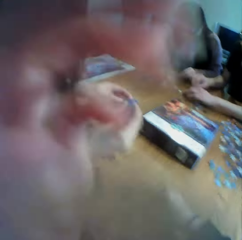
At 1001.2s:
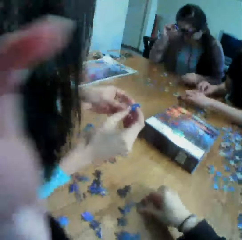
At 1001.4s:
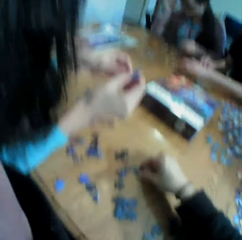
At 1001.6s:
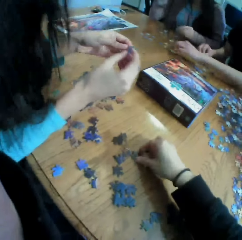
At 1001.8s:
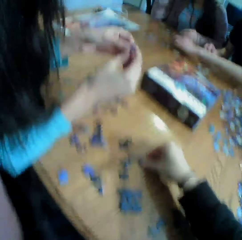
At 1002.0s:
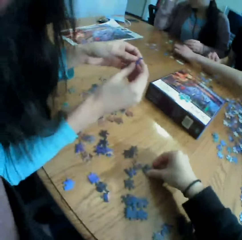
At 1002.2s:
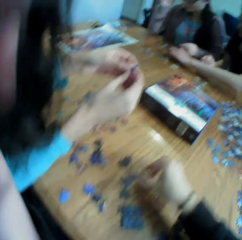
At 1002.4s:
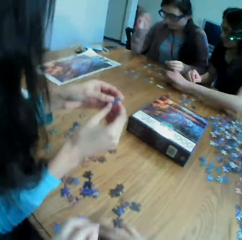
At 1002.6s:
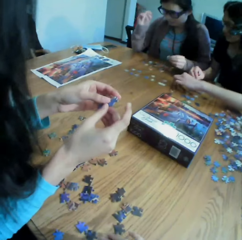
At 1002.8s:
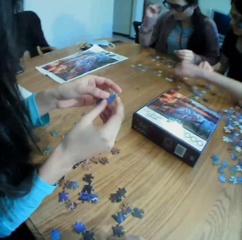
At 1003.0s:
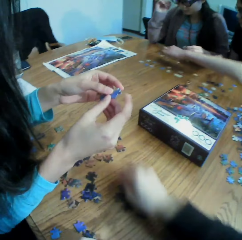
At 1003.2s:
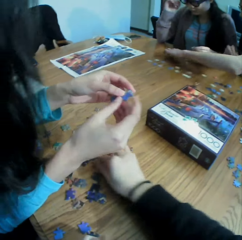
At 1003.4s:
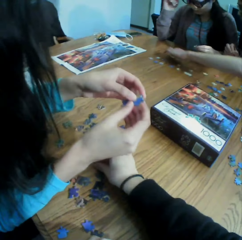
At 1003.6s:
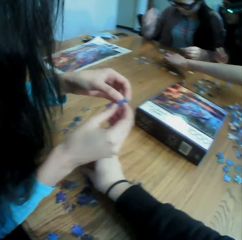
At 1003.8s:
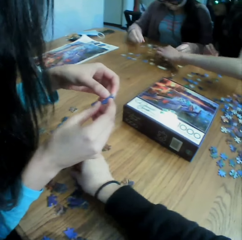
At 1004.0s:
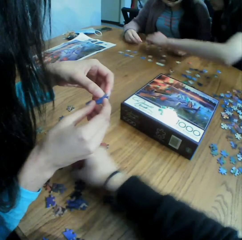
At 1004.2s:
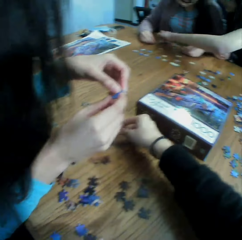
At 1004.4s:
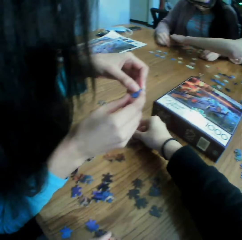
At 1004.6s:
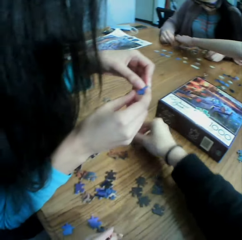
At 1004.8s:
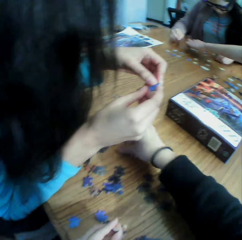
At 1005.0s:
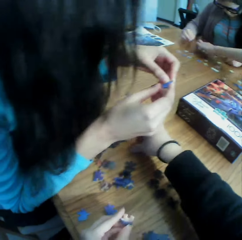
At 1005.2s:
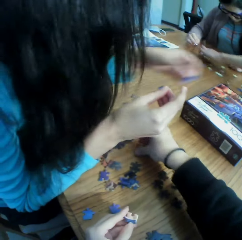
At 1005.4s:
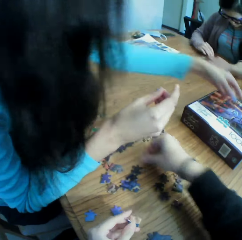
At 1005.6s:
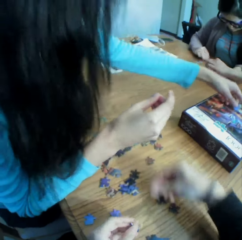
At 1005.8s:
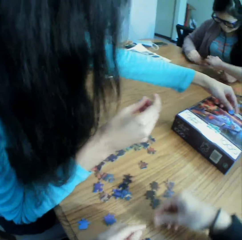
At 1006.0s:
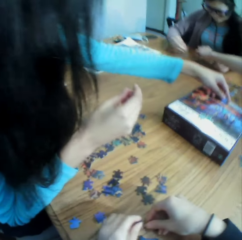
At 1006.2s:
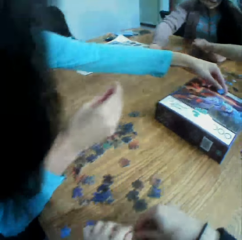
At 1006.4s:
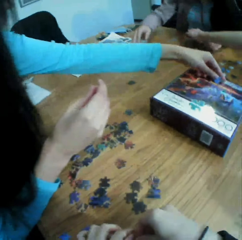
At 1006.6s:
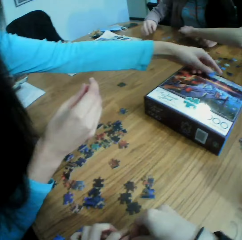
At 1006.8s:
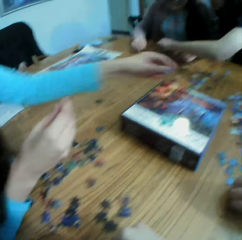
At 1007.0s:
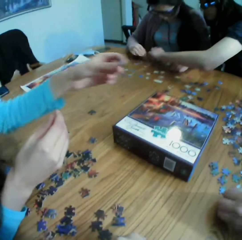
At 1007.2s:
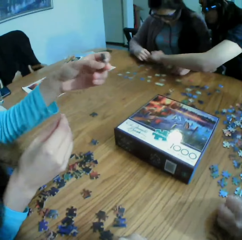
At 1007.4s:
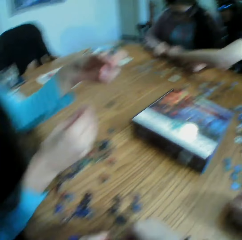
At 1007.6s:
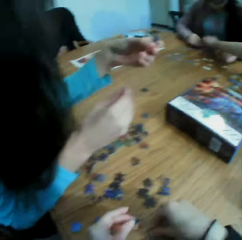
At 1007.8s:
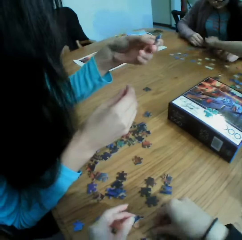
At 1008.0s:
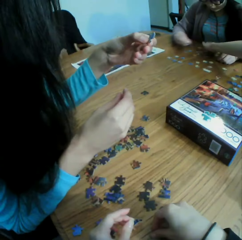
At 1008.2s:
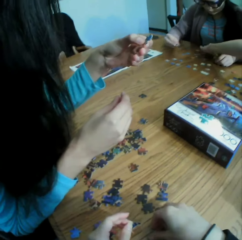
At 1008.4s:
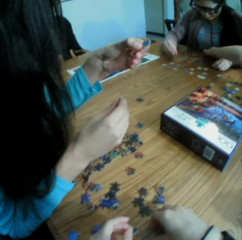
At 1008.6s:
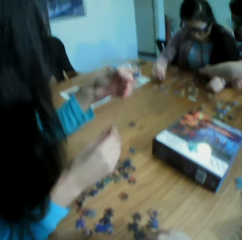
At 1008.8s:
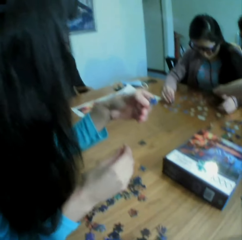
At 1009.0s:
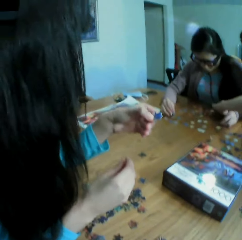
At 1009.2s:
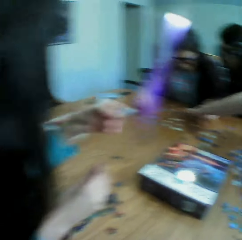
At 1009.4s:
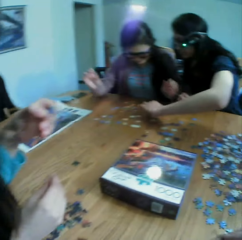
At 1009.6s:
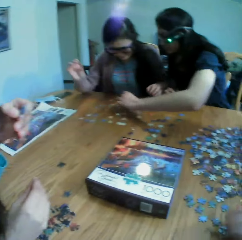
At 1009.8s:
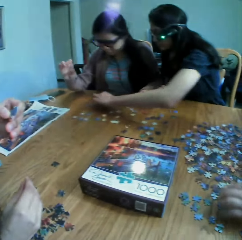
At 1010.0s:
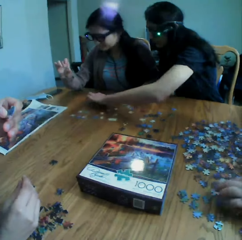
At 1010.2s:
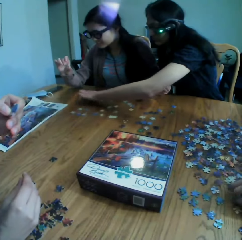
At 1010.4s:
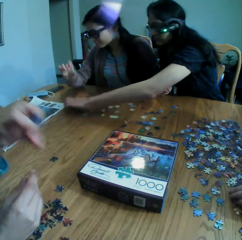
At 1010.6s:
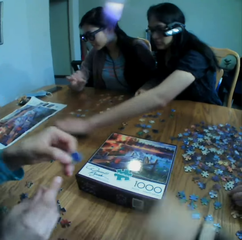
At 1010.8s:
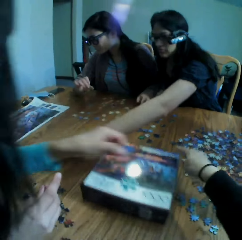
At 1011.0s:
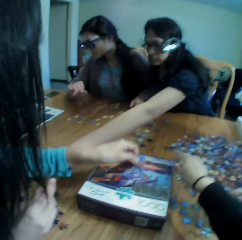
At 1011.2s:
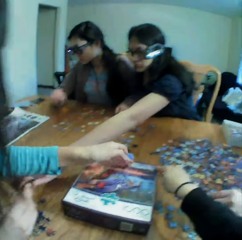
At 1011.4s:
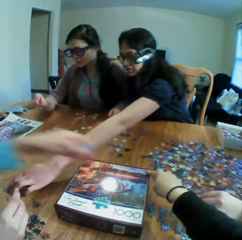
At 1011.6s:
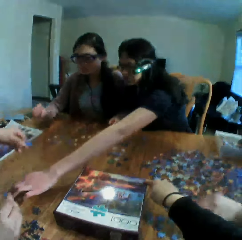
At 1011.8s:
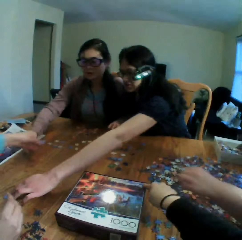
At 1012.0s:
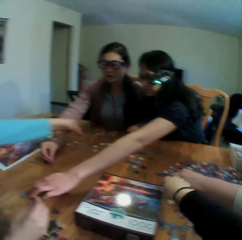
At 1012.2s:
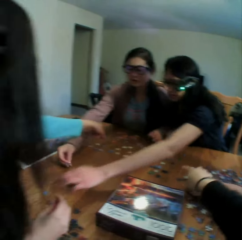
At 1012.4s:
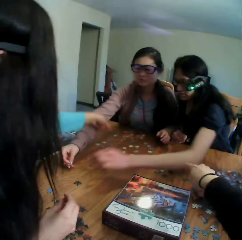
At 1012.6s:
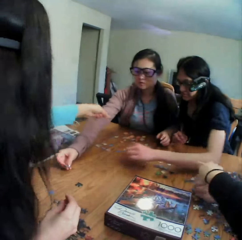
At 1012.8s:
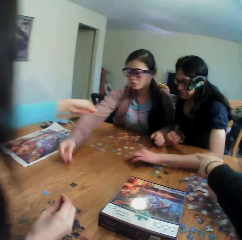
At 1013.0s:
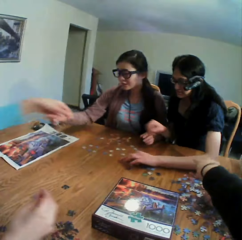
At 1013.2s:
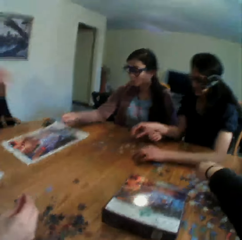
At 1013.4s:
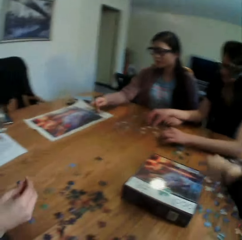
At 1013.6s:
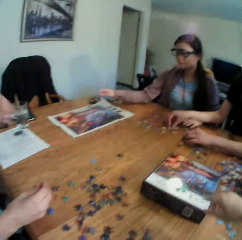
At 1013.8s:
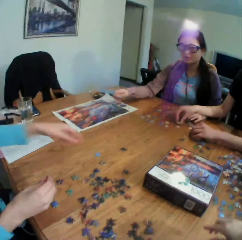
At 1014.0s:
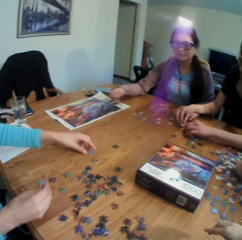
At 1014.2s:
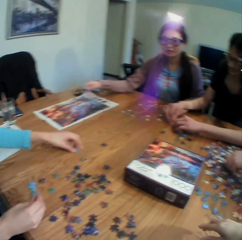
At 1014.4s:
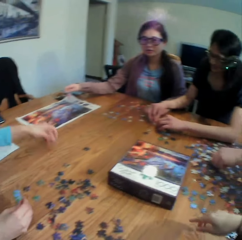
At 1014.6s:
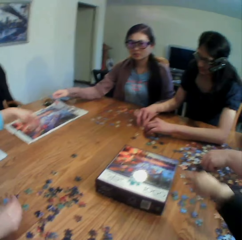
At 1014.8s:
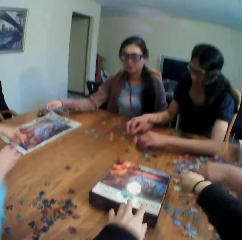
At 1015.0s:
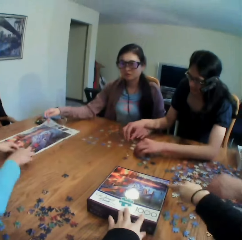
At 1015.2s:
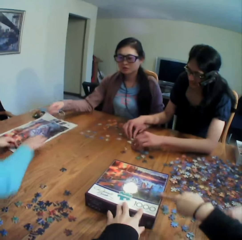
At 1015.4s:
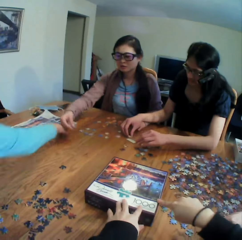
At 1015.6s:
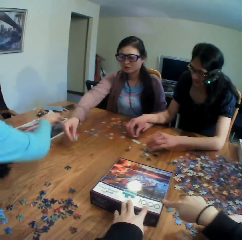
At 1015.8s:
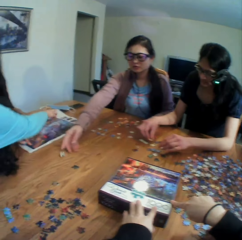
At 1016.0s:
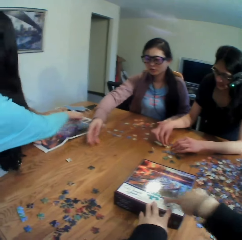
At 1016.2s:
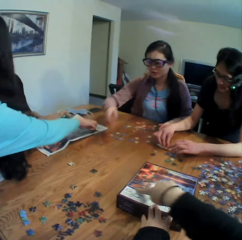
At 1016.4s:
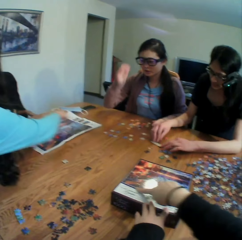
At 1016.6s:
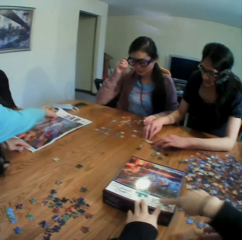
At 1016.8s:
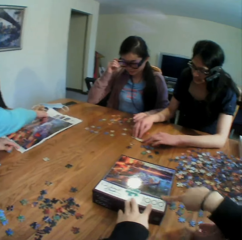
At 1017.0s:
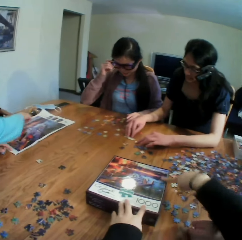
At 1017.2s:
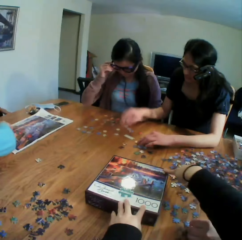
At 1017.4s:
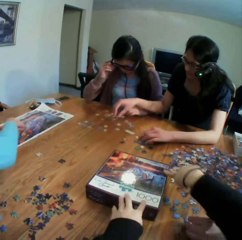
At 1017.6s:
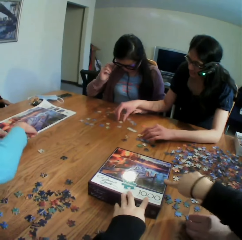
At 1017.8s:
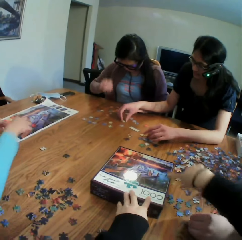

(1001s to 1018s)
The camera wearer picks up a paper puzzle. They arrange the jigsaw clipart. They adjust the camera. They pick up a paper puzzle. A woman converses to the camera wearer. The woman puts the puzzle on the box. The camera wearer looks at the puzzle in the woman's hand. They converse to the woman. They point at the box. They point at the puzzle. Another woman converses to the colleagues. The camera wearer points at the box. They hold the box with the left hand. They touch the jigsaw puzzle box. They converse to the colleagues.

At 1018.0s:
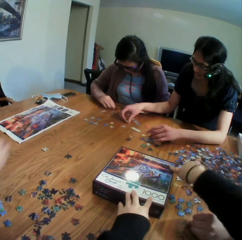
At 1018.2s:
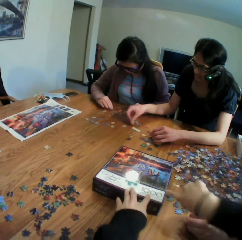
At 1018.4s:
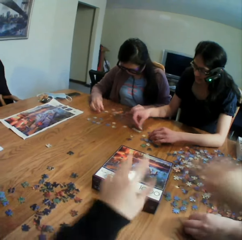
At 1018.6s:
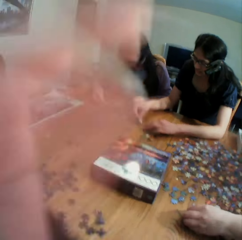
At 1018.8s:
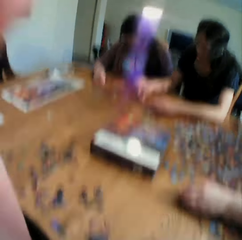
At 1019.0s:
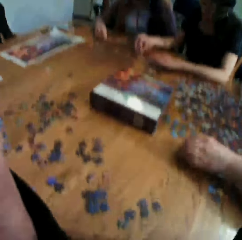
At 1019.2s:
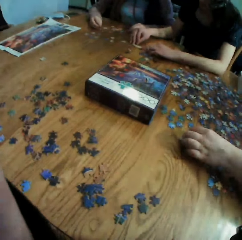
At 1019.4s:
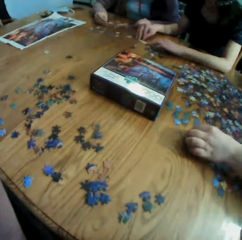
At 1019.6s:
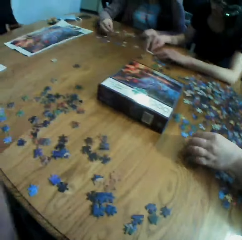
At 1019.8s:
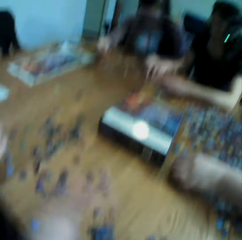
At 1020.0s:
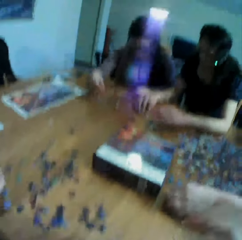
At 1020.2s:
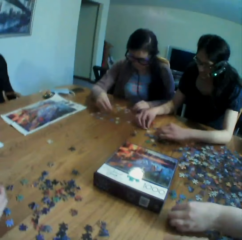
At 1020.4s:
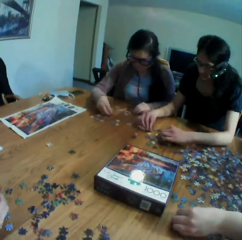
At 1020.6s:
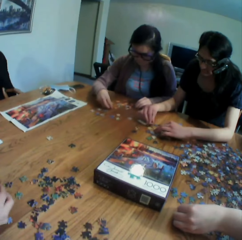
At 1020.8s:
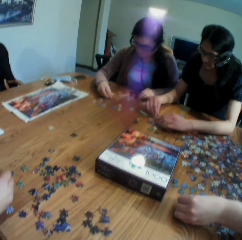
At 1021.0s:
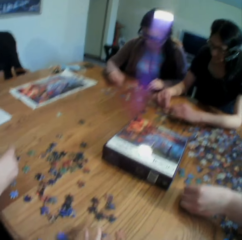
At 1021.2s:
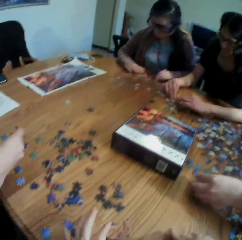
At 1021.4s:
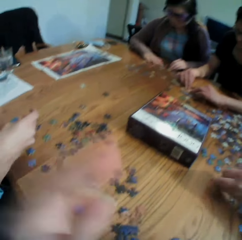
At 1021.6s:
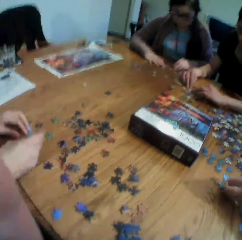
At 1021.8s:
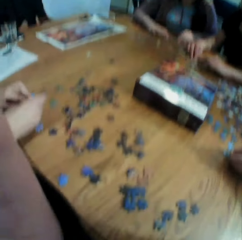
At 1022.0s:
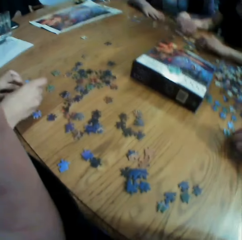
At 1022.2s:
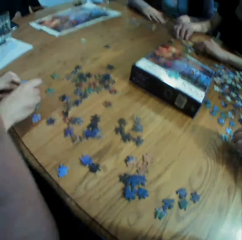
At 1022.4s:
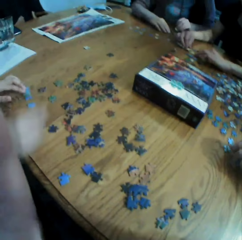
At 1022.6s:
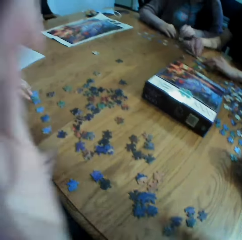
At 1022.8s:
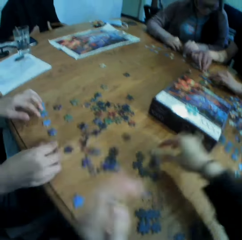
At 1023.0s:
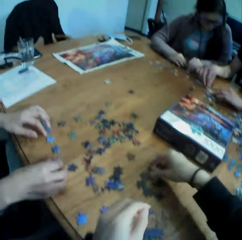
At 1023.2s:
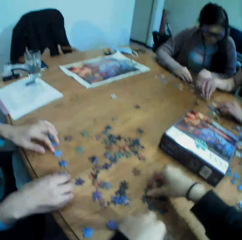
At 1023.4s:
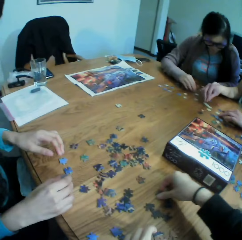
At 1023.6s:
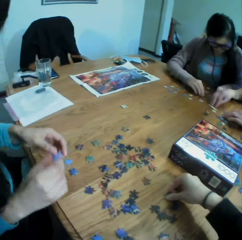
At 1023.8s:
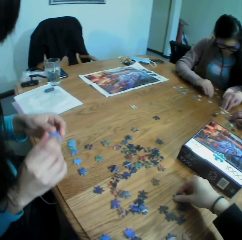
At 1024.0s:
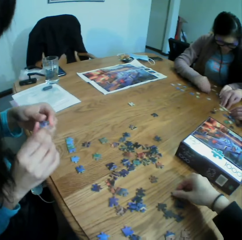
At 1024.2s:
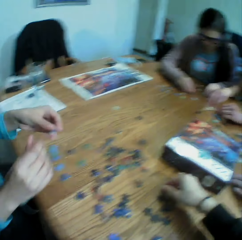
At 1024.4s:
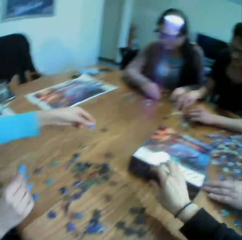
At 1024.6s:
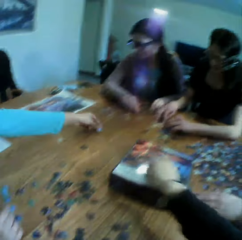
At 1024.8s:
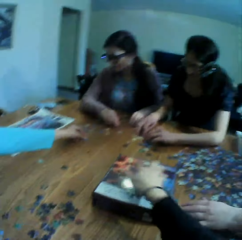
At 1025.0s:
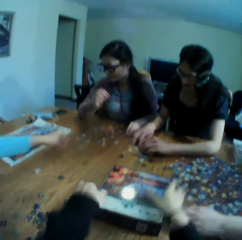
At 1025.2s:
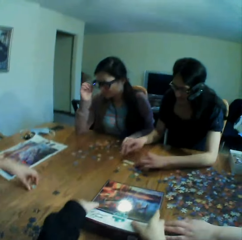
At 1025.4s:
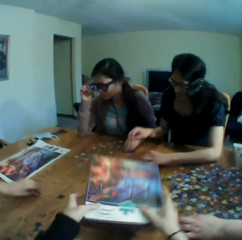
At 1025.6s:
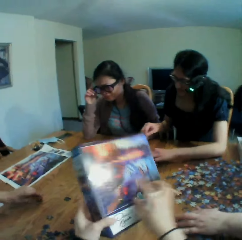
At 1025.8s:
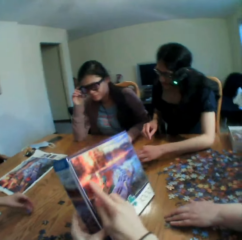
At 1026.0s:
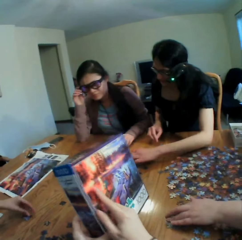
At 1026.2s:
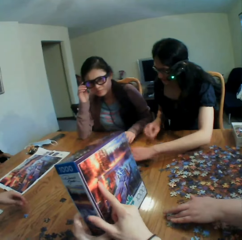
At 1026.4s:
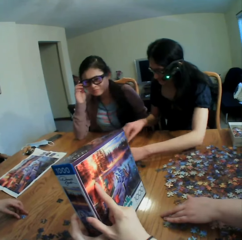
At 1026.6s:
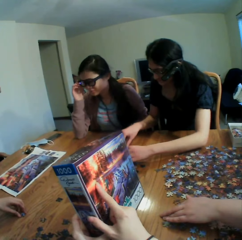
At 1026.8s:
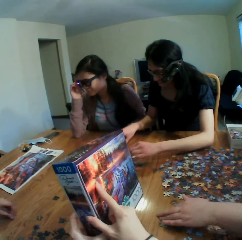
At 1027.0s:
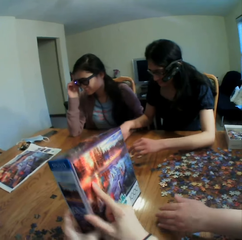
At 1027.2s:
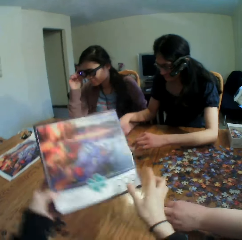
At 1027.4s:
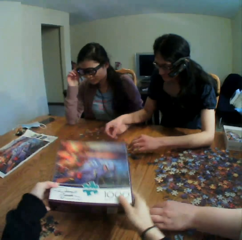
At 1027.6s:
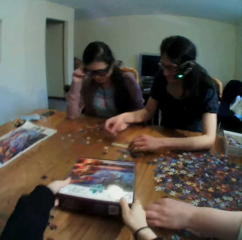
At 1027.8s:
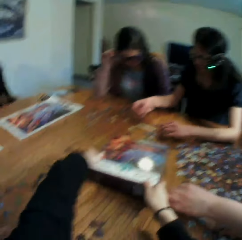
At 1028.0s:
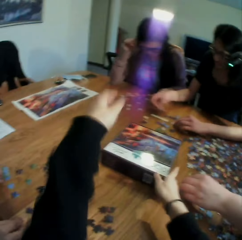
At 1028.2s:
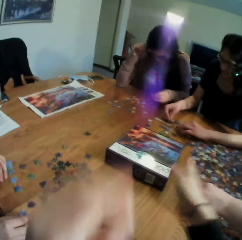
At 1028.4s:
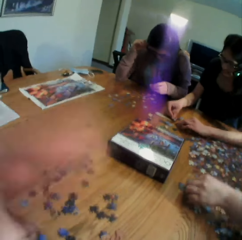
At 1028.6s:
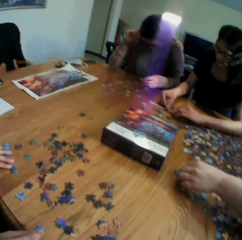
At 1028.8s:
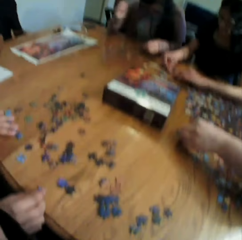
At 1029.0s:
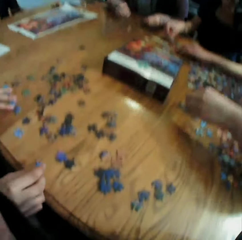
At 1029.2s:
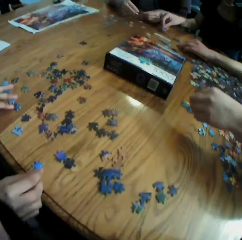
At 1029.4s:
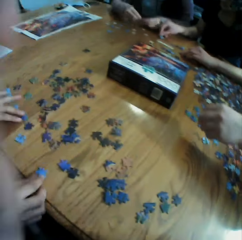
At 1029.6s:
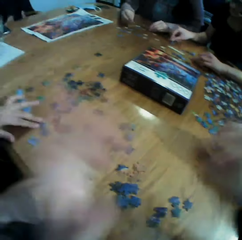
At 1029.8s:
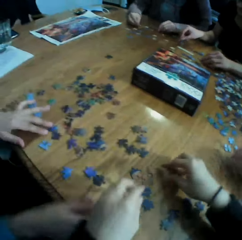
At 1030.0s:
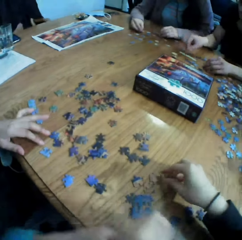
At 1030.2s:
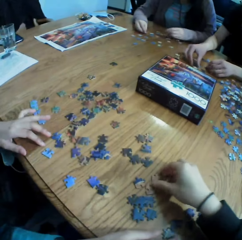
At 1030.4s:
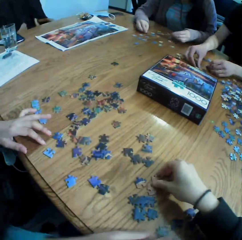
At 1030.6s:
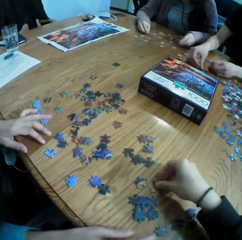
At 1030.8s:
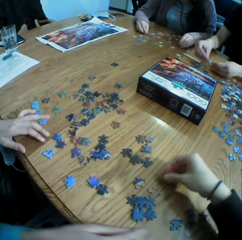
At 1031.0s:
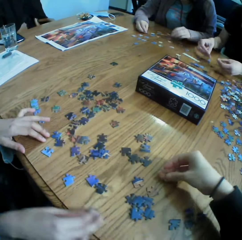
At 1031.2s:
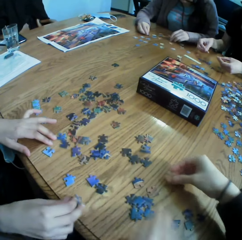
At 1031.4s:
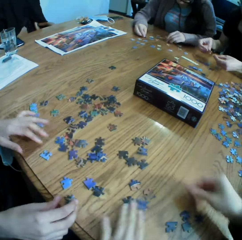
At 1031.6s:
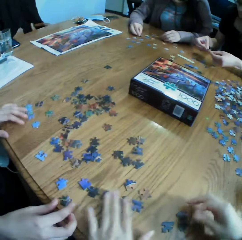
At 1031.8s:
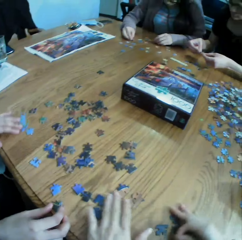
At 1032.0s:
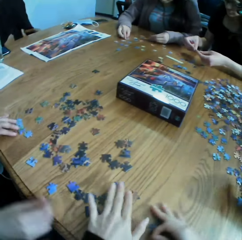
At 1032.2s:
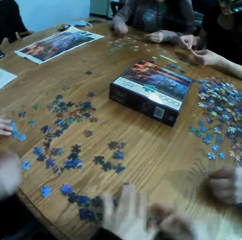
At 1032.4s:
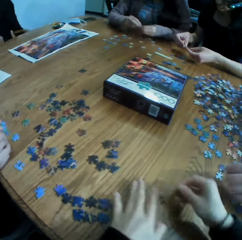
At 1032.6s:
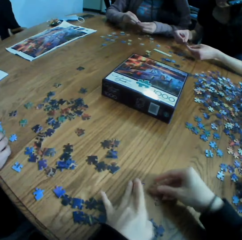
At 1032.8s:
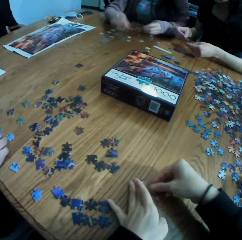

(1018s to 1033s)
The camera wearer adjusts the camera. They put the hands on the table. They adjust the camera. They pick up a paper puzzle. They arrange the jigsaw clipart. They converse to the colleagues. They pick up the box. They check the jigsaw puzzle box. They point at the box. They put the box on the table. They adjust the camera. They pick up a puzzle. They play the jigsaw puzzle with a lady. They move the puzzle on the table.
